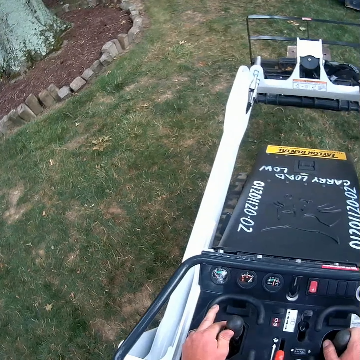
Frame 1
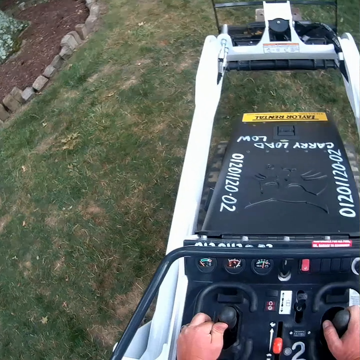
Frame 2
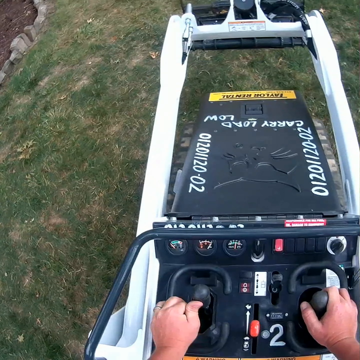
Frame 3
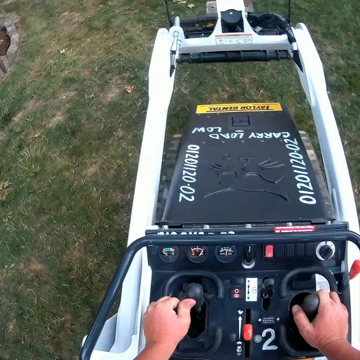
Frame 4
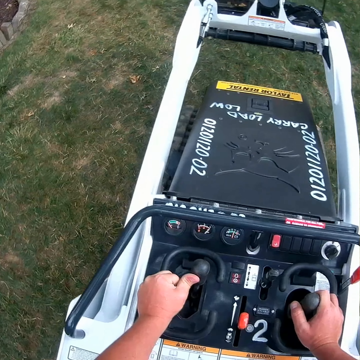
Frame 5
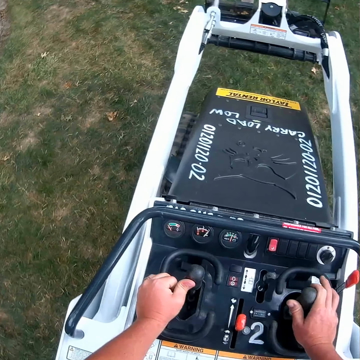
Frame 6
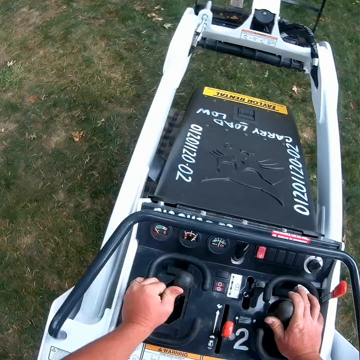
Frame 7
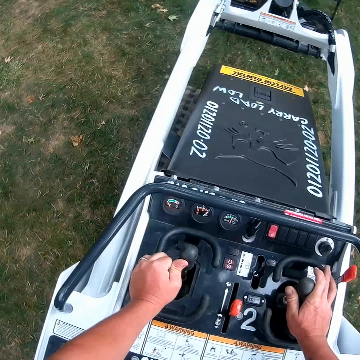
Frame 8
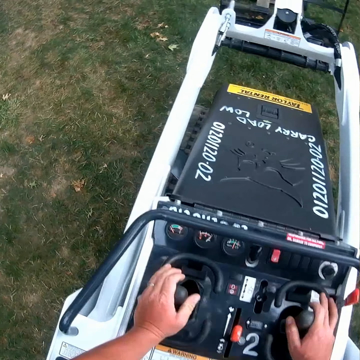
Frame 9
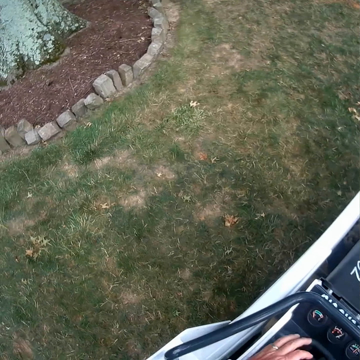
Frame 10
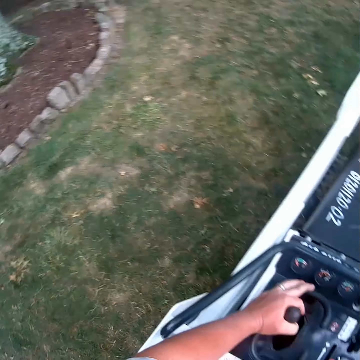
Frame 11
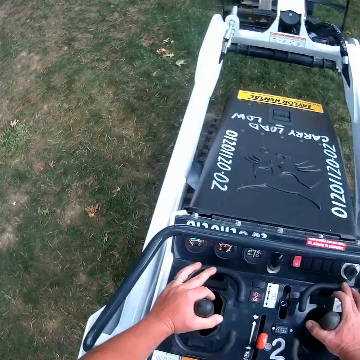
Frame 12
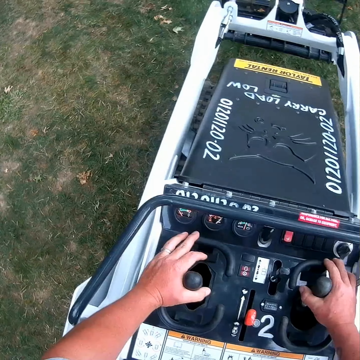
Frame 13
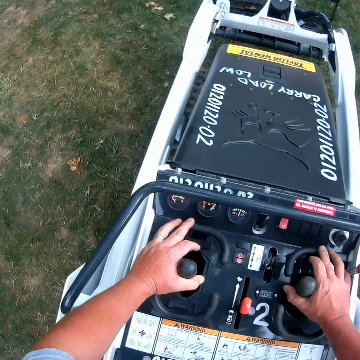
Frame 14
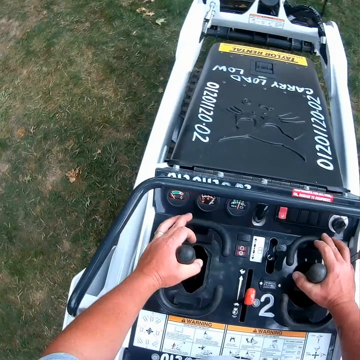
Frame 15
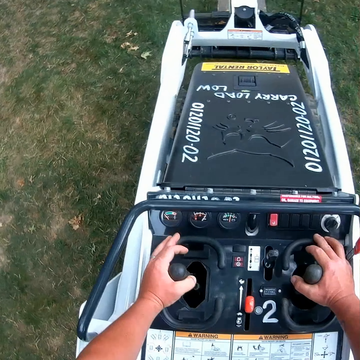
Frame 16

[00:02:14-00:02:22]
The camera wearer adjusts something.

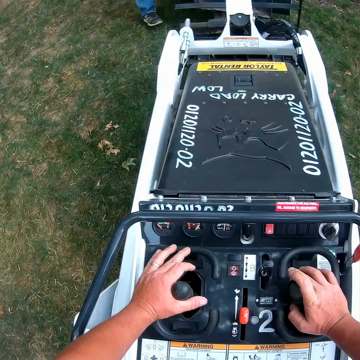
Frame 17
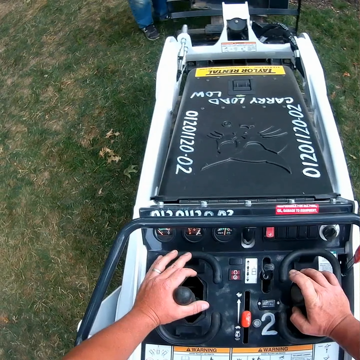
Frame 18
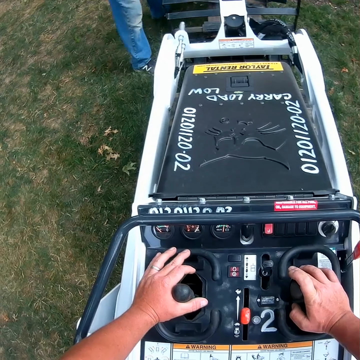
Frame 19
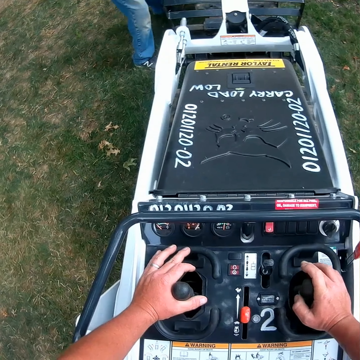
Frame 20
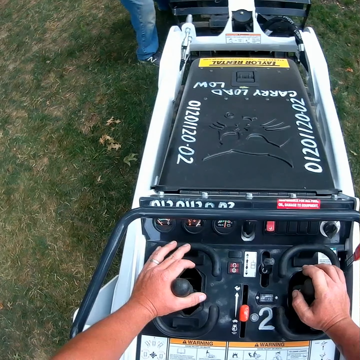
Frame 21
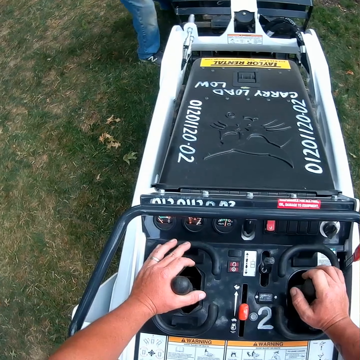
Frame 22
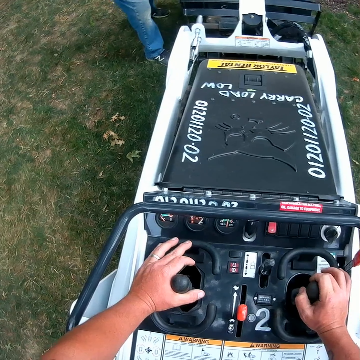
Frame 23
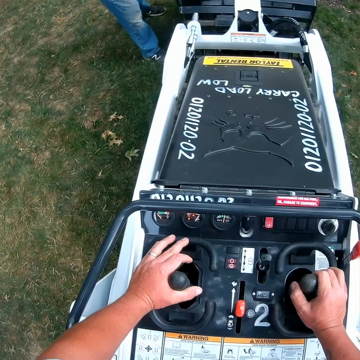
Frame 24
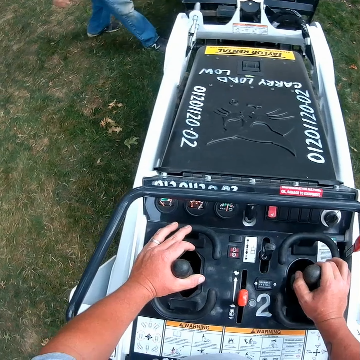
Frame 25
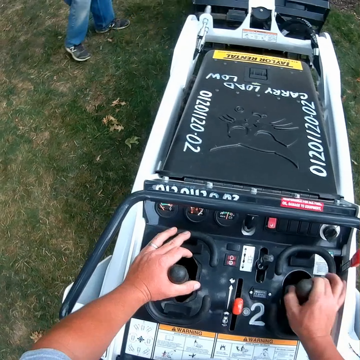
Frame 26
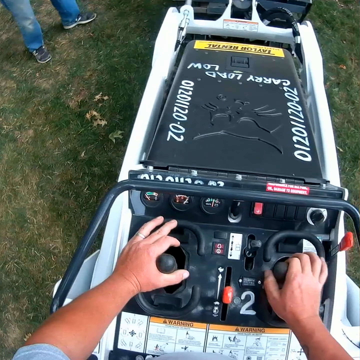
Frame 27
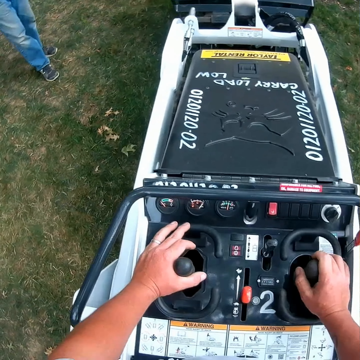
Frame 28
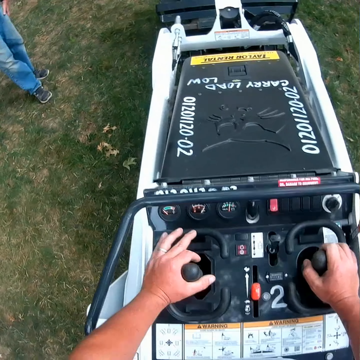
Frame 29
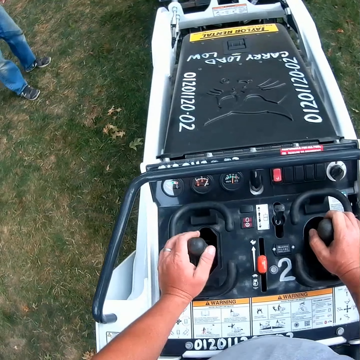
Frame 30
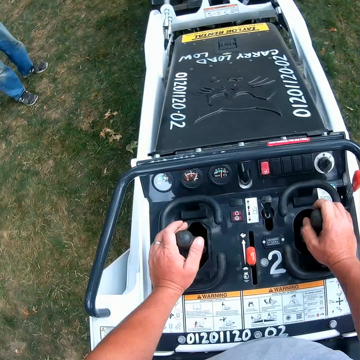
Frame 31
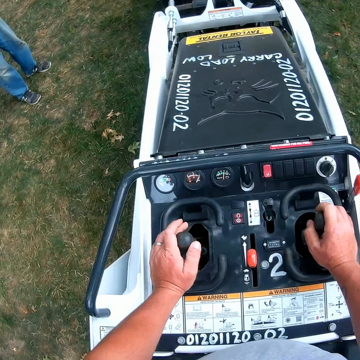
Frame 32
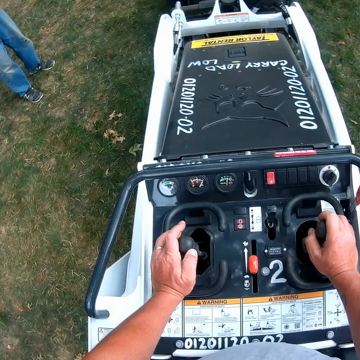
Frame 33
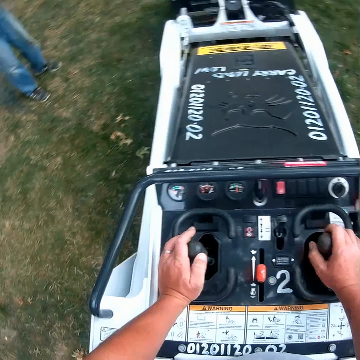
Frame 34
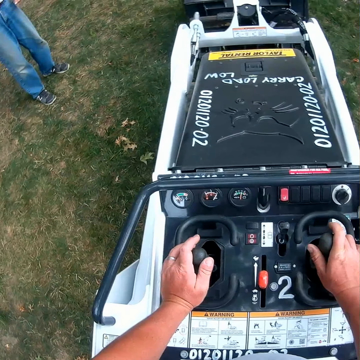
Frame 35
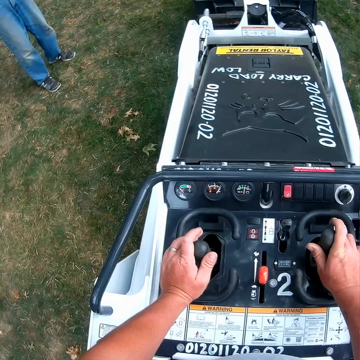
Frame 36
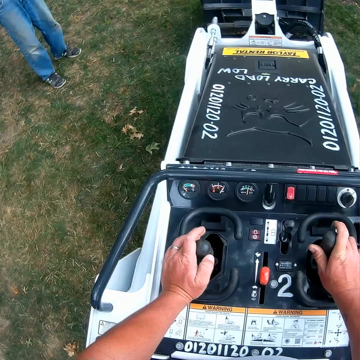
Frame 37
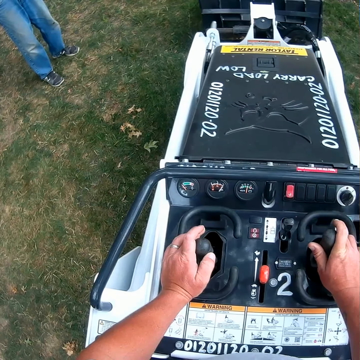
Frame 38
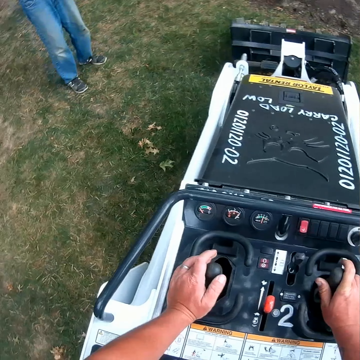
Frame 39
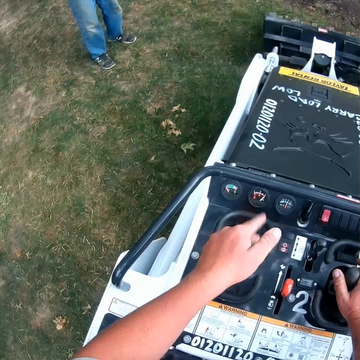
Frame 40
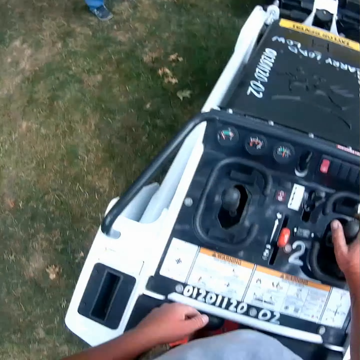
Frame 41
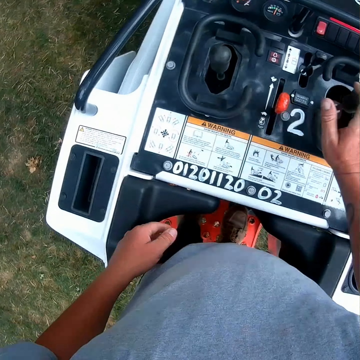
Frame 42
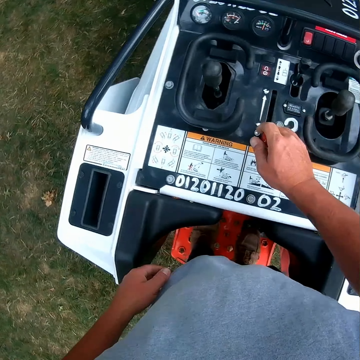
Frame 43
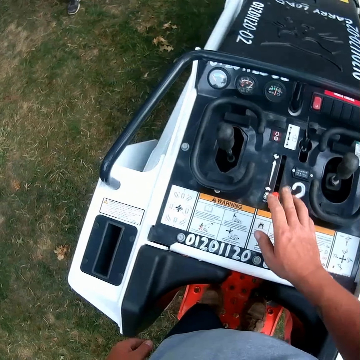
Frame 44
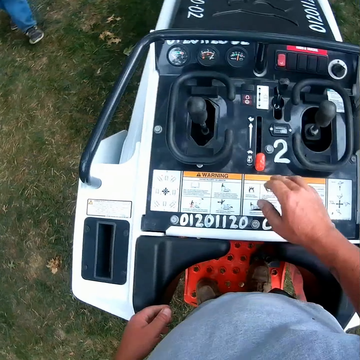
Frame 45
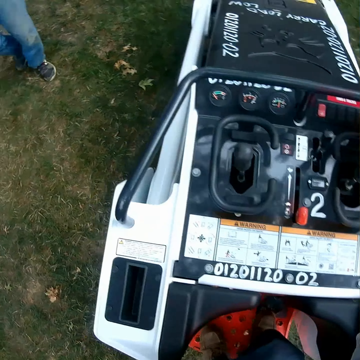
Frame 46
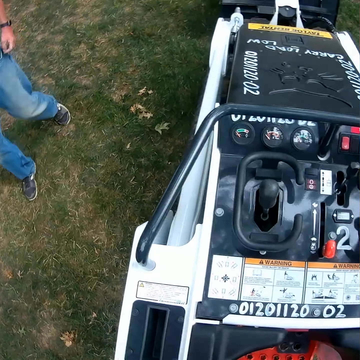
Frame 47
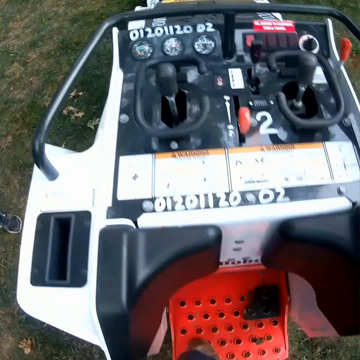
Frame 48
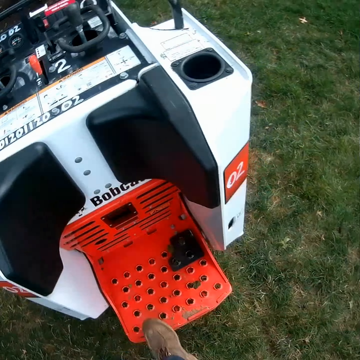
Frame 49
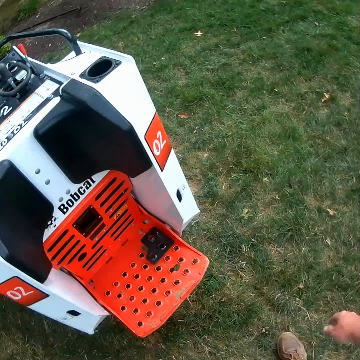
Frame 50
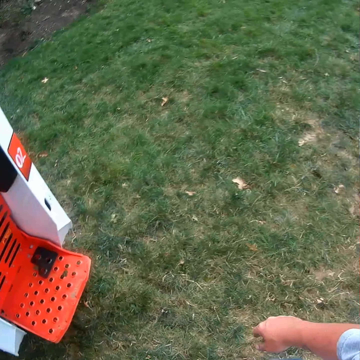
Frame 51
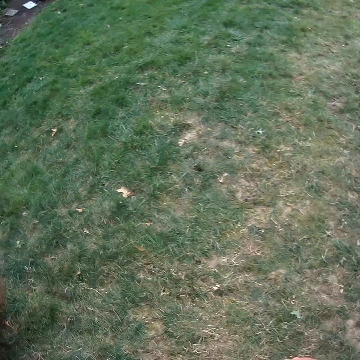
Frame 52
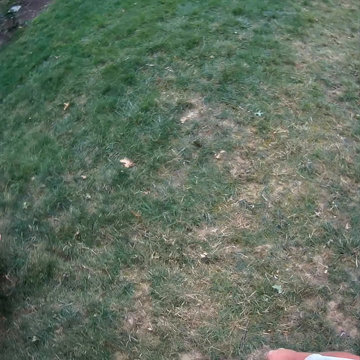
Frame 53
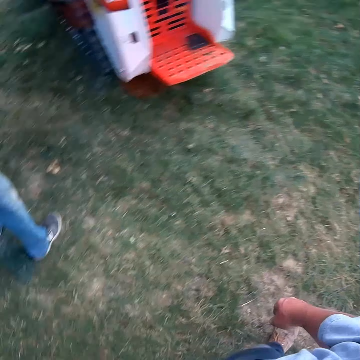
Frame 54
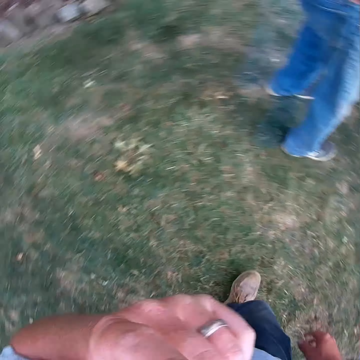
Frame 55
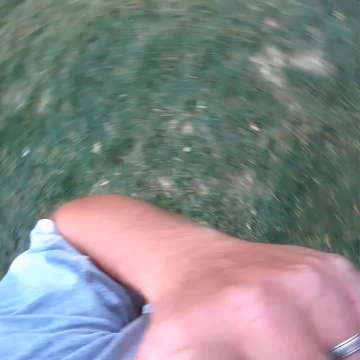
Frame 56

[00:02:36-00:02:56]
The camera wearer pushes the stone into the forks. A man converses. The camera wearer stops to push the stone into the forks. They operate the forklift. They stop to operate the forklift. They make a step.

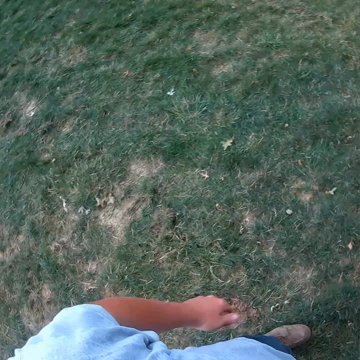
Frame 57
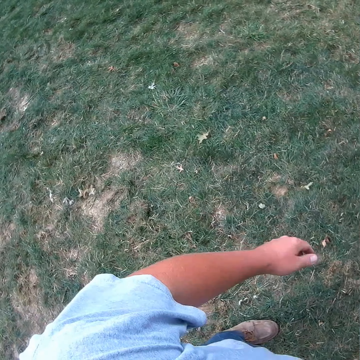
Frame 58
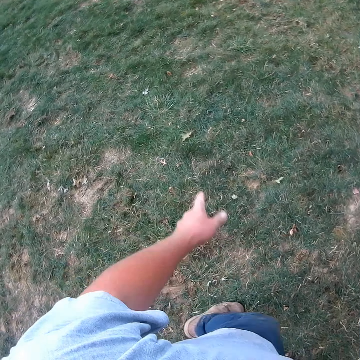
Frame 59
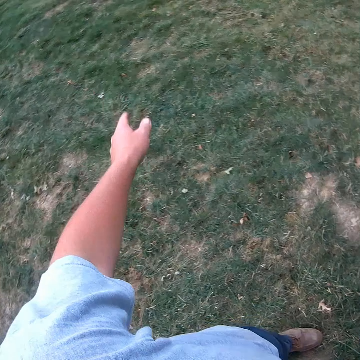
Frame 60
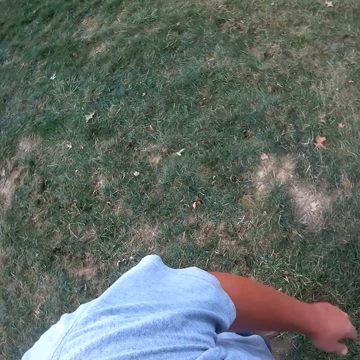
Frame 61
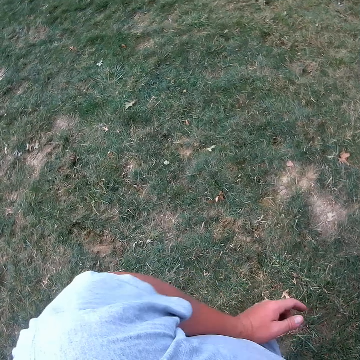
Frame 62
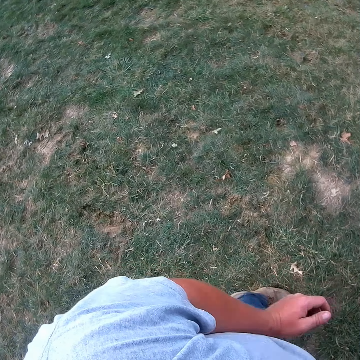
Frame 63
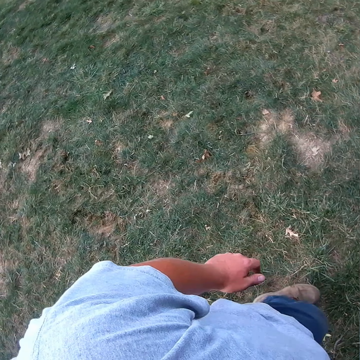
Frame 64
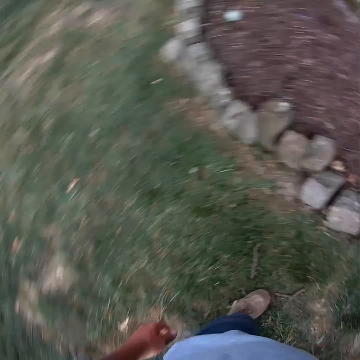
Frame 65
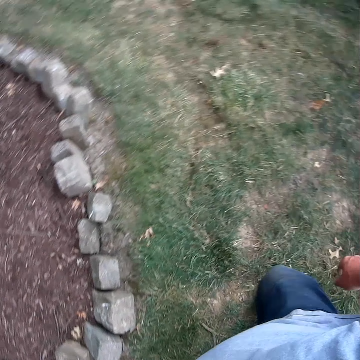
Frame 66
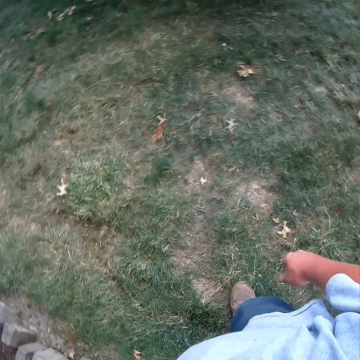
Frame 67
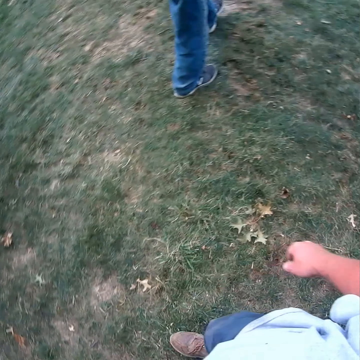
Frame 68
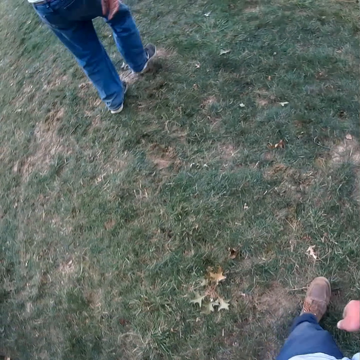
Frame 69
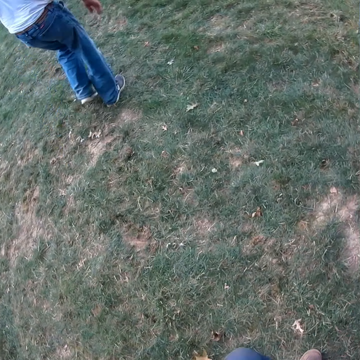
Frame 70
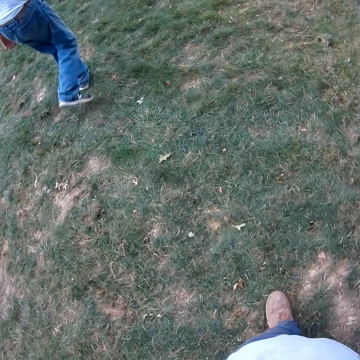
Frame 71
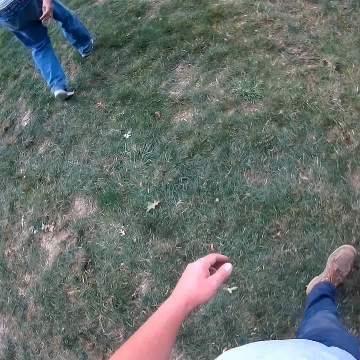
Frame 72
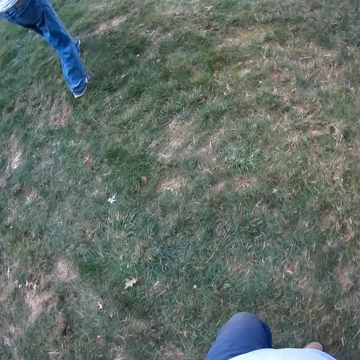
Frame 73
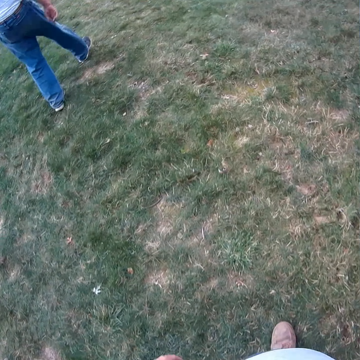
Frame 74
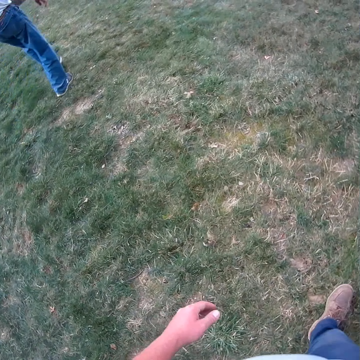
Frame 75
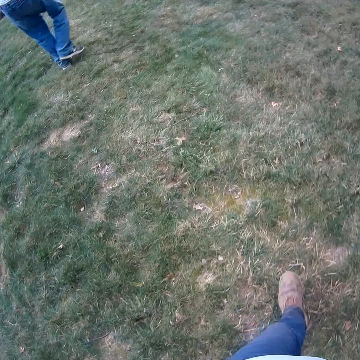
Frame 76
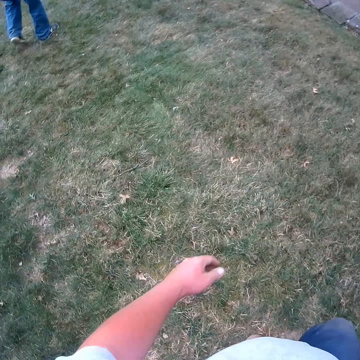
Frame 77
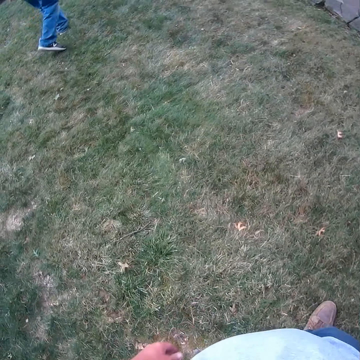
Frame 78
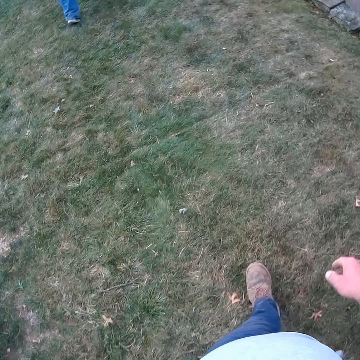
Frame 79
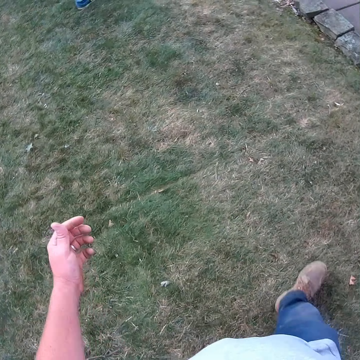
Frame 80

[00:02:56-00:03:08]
The camera wearer converses with a man. They walk with the man on the compound.
